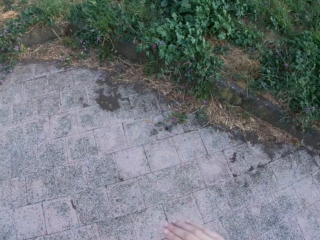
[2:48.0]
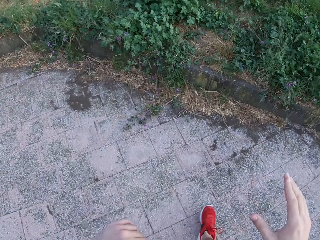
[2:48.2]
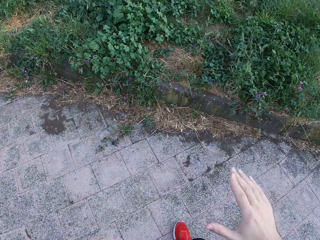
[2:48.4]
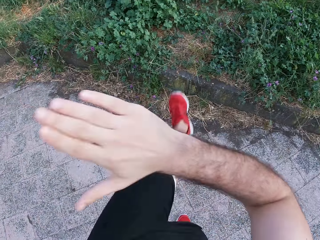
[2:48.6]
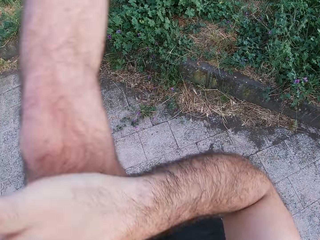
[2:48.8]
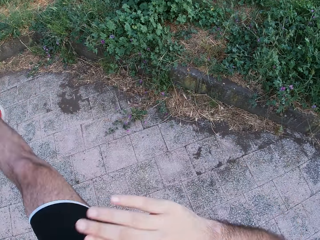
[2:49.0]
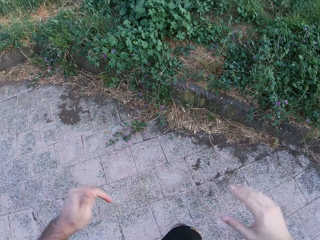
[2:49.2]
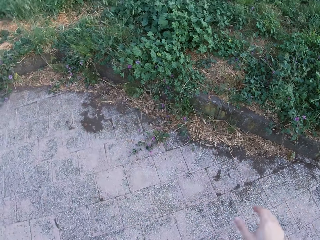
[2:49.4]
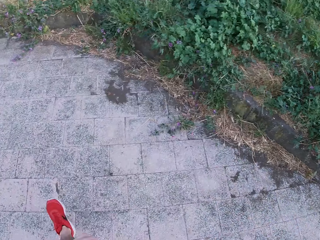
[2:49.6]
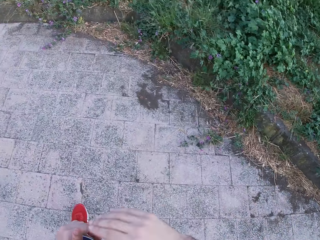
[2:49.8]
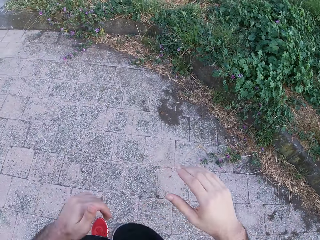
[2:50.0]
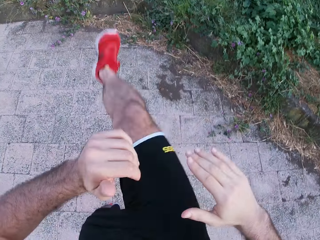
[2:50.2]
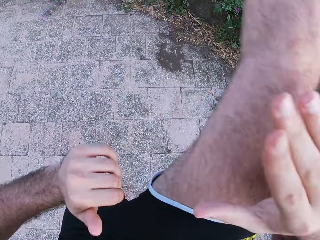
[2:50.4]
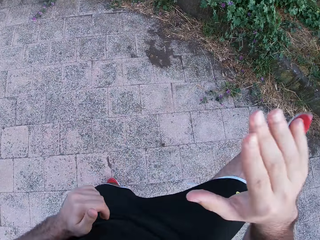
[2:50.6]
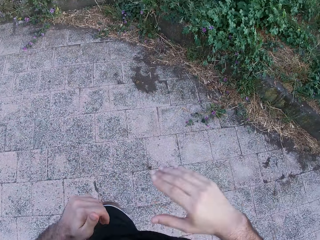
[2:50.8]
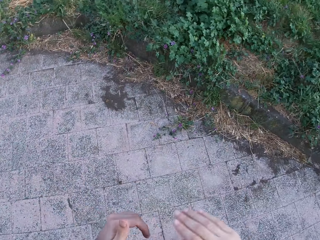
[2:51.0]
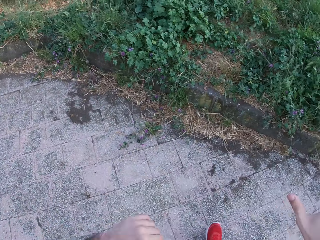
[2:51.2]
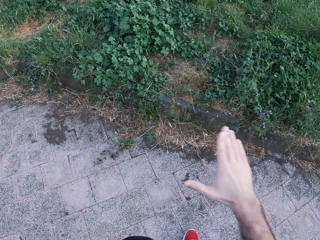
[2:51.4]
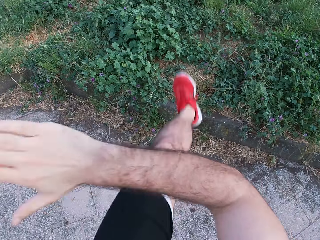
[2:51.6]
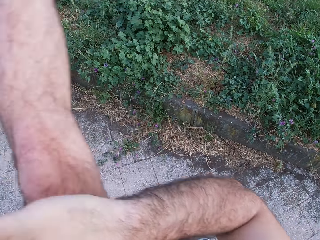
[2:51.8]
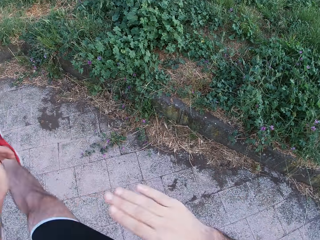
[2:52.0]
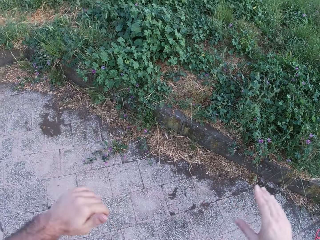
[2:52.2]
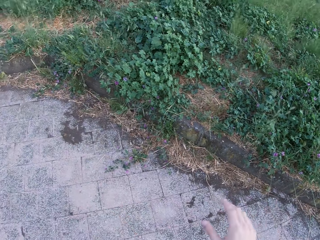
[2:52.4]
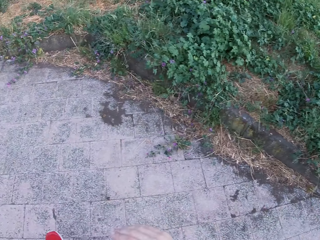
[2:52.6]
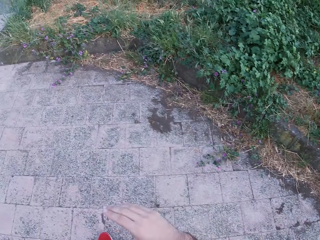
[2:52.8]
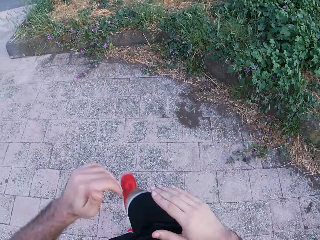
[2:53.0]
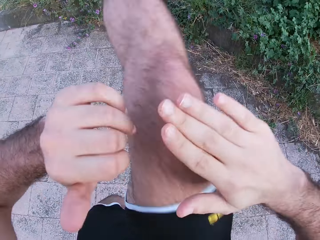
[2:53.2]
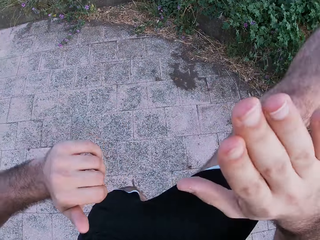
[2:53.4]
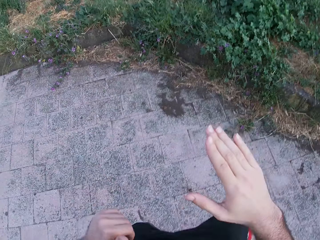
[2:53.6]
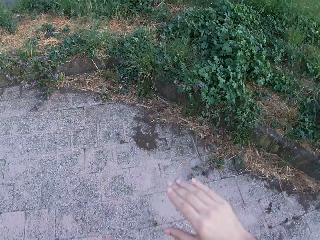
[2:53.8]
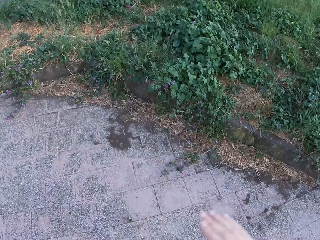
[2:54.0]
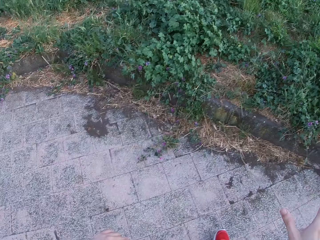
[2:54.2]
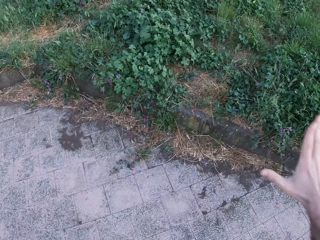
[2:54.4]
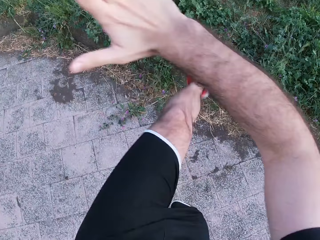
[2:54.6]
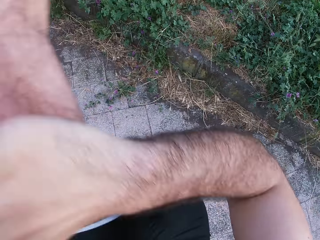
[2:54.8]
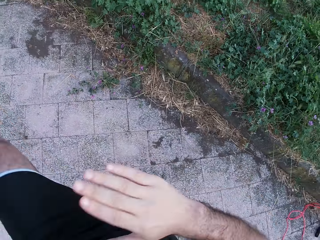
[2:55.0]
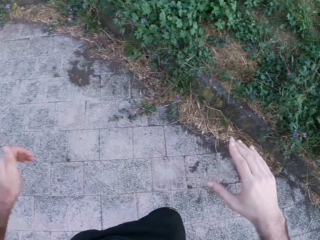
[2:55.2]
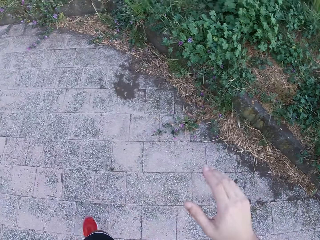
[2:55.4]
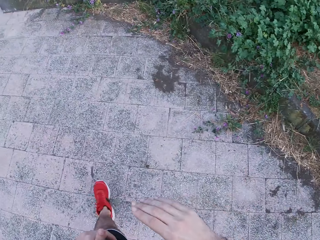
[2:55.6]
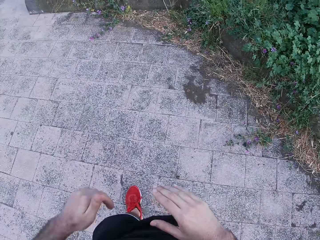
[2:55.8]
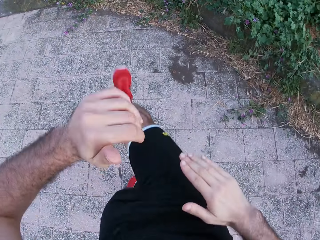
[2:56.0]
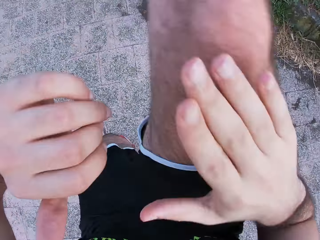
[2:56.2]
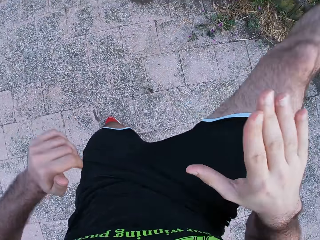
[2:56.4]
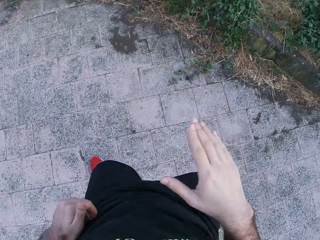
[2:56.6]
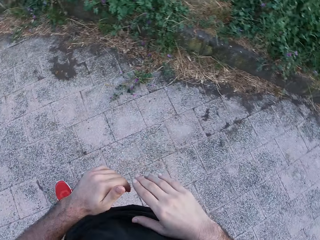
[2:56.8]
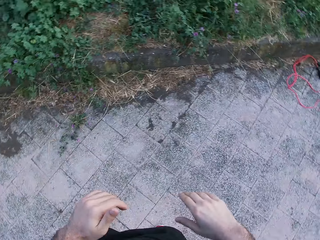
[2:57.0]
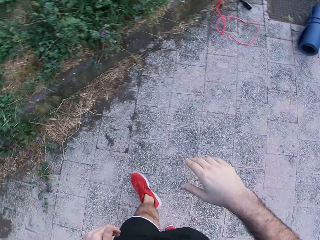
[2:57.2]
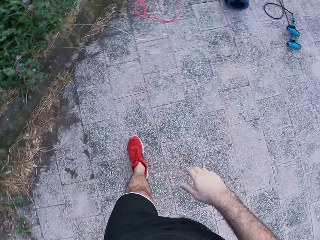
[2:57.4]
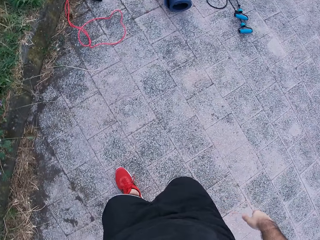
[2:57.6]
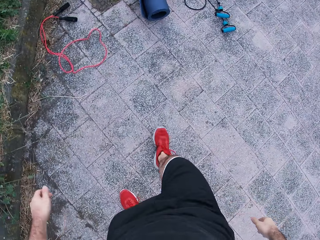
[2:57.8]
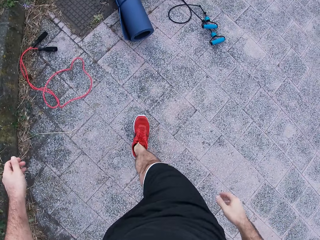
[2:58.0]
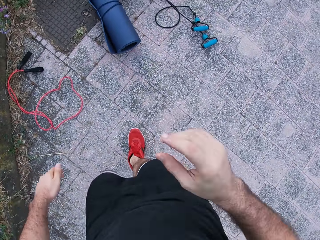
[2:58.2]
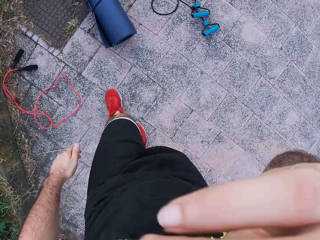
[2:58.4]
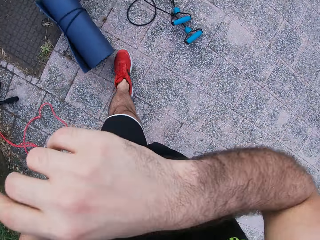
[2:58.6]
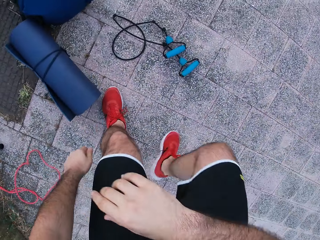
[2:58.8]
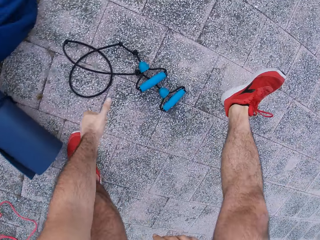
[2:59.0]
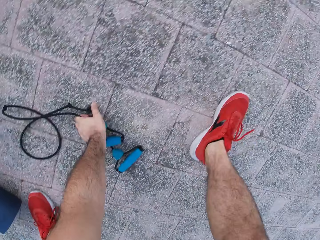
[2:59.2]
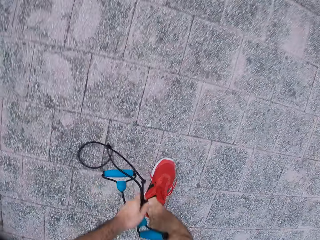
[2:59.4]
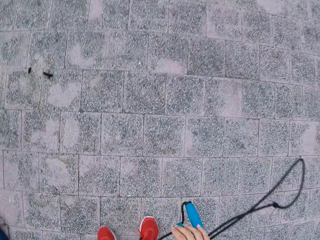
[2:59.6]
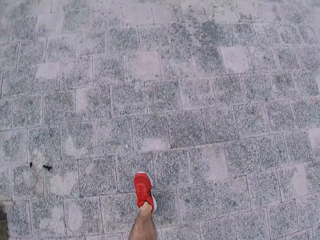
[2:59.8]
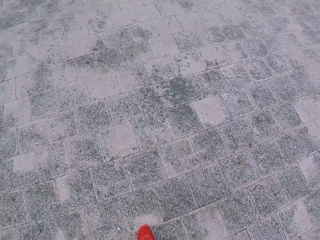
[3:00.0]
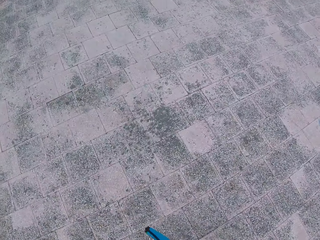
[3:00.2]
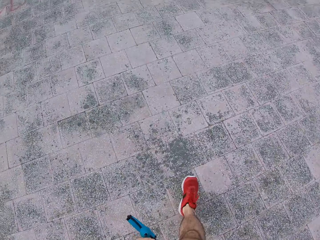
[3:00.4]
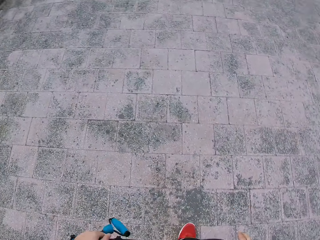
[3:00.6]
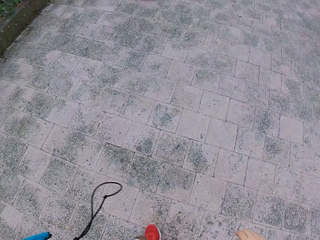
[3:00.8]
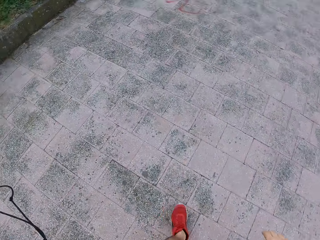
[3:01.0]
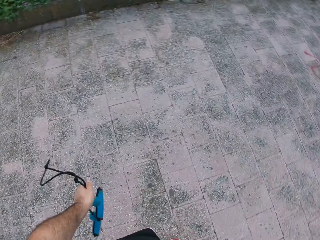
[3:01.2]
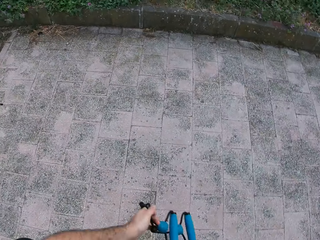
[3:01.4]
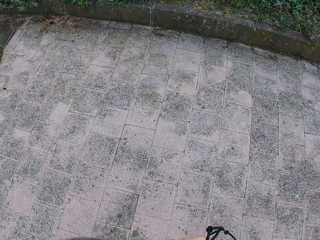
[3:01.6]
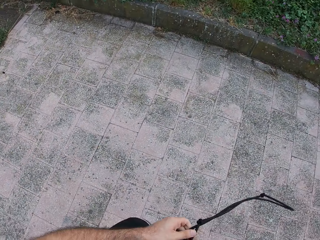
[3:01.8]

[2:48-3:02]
The camera wearer moves both hands. They lift the left leg. They drop the left leg. They lift the right hand. They lift the right leg. They move both hands. They drop the right leg. They lift both hands. They lift the left leg. They drop the left leg. They lift both hands. They lift the right leg. They drop the right leg. They move both hands. They lift the left leg. They drop the left leg. They make a step. They lift the right leg. They drop the right leg. They lift the right hand. They walk towards the rope on the floor. They pick up the rope. They lift the rope. They walk around.

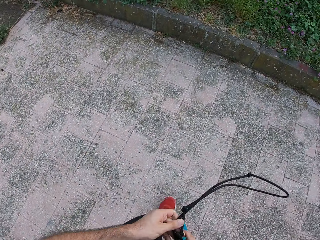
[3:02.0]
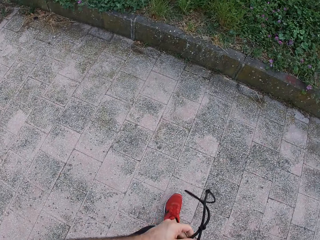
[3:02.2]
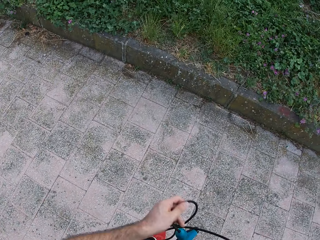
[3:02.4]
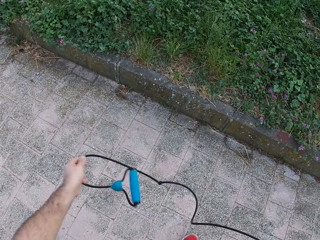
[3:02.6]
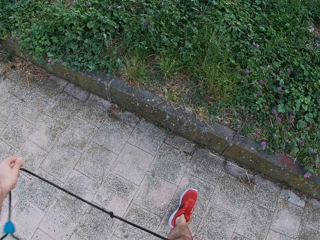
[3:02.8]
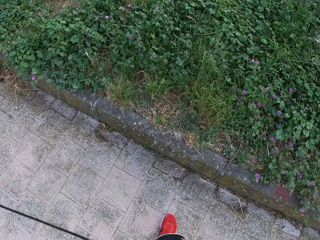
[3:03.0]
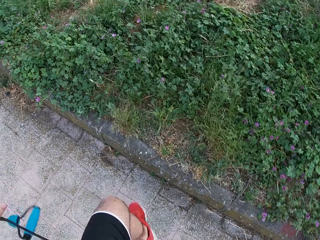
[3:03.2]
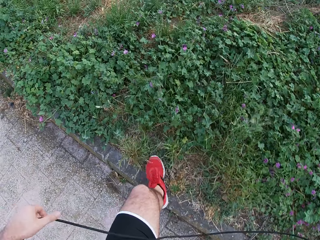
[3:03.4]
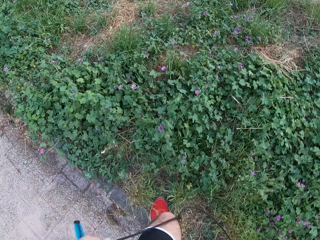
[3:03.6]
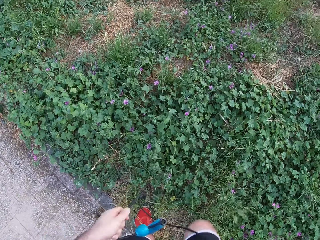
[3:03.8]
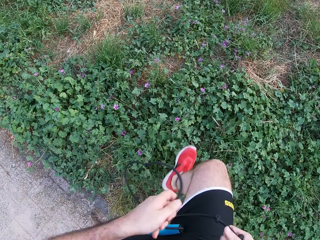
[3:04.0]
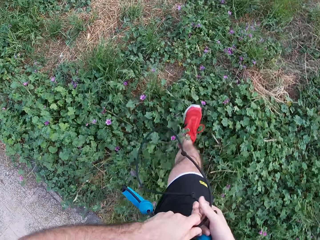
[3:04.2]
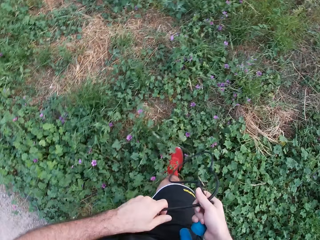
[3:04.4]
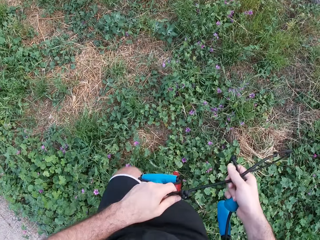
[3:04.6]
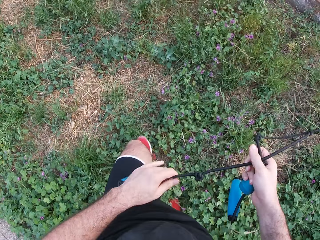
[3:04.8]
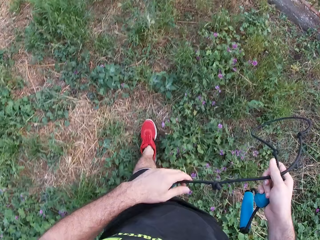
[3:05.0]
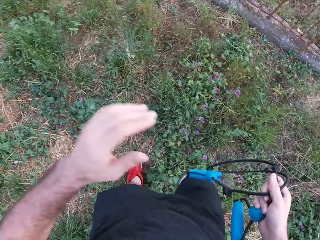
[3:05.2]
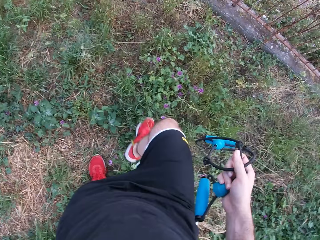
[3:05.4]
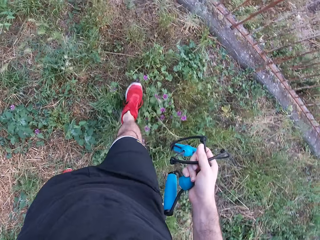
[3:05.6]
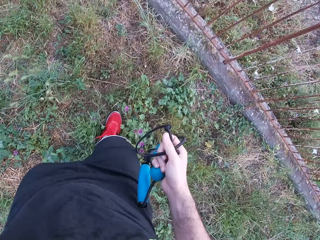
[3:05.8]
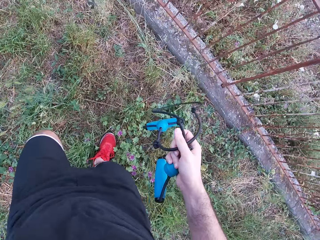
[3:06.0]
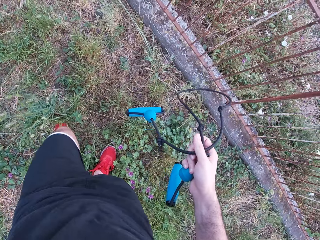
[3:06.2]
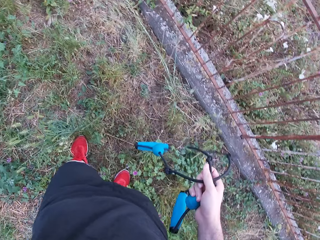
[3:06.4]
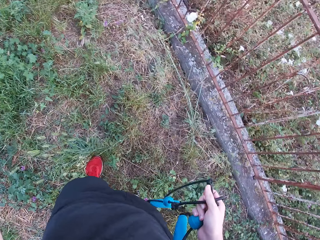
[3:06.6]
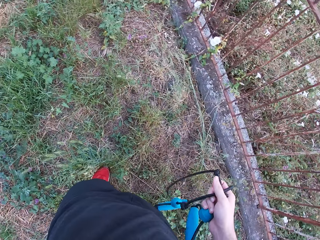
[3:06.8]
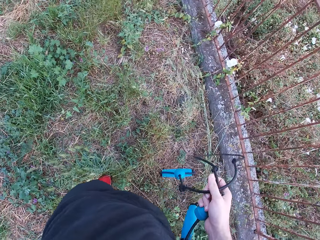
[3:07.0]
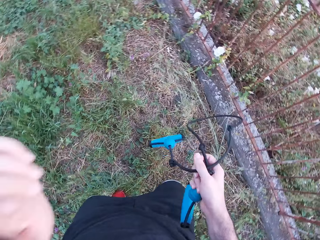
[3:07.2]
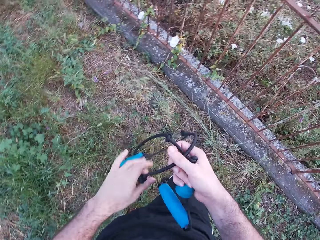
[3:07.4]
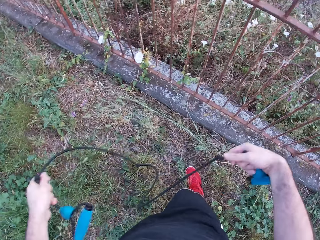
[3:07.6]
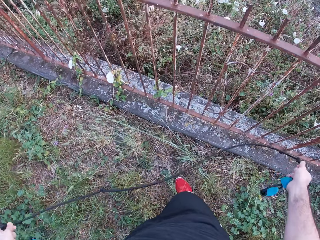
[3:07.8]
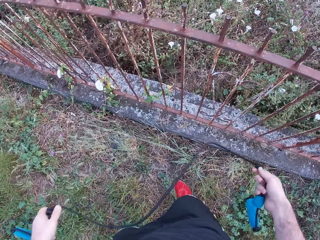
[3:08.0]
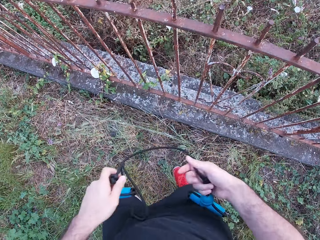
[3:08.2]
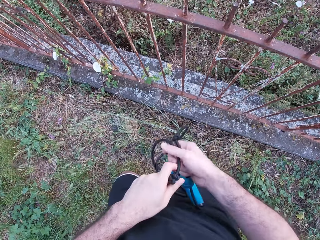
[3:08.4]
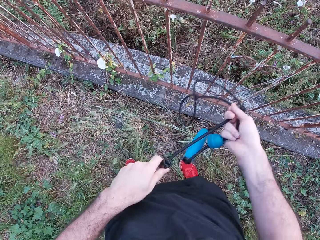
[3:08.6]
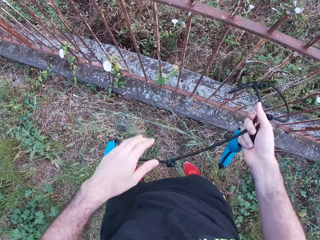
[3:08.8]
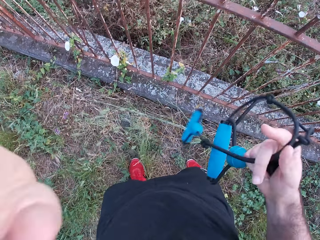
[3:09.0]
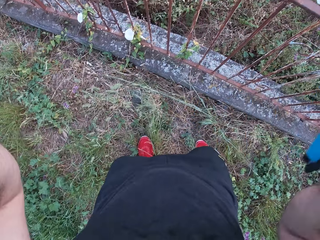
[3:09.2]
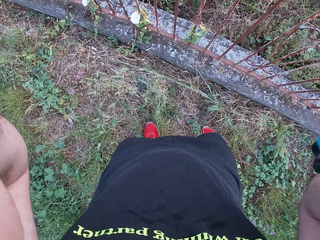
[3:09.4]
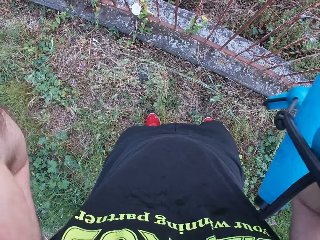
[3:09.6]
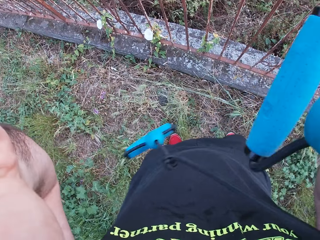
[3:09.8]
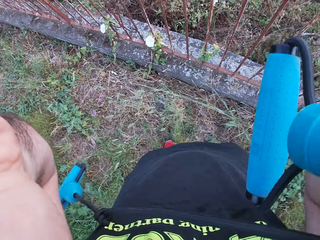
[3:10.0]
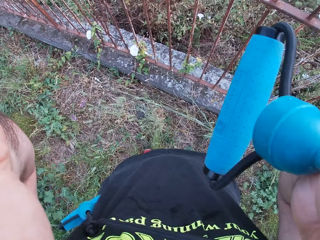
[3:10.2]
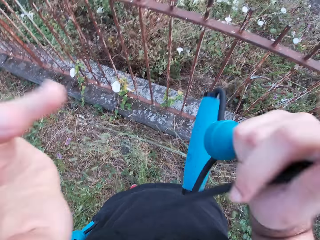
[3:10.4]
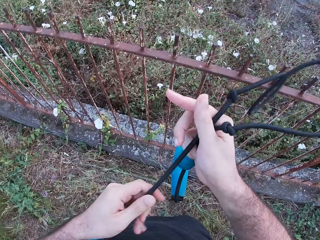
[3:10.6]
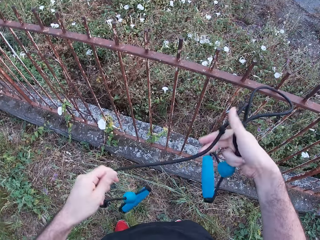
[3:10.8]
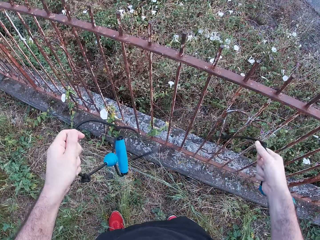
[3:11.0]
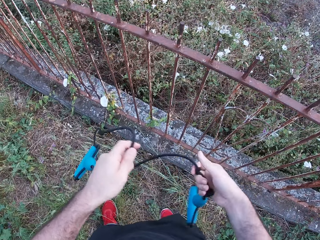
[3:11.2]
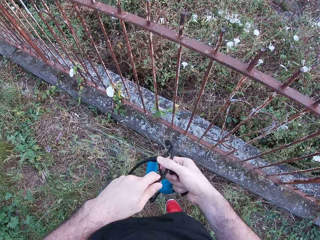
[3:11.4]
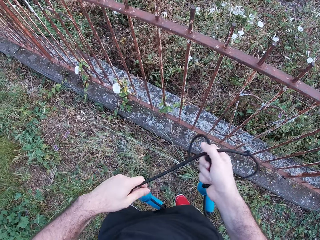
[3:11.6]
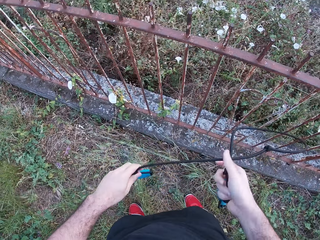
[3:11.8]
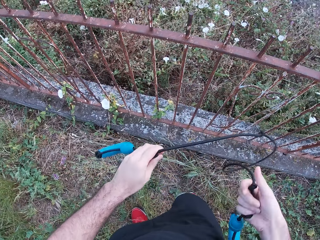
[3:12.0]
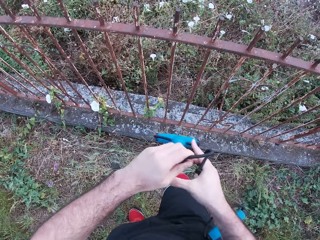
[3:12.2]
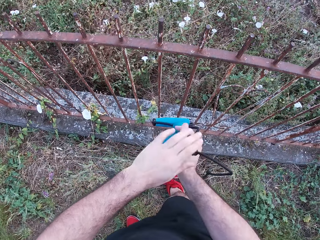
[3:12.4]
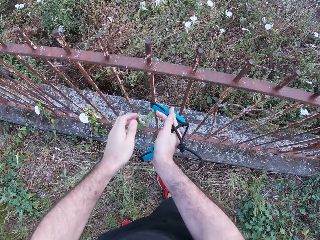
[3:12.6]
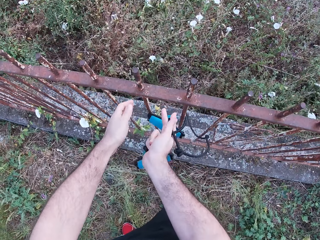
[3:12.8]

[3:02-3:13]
The camera wearer stretches the rope. They walk around. They lift the left hand. They walk towards the metal fencing. They drop the left hand. They stretch the rope. They move both hands. They pass the rope to the right hand. They lift both hands. They adjust the camera. They move both hands. They stretch the rope.
